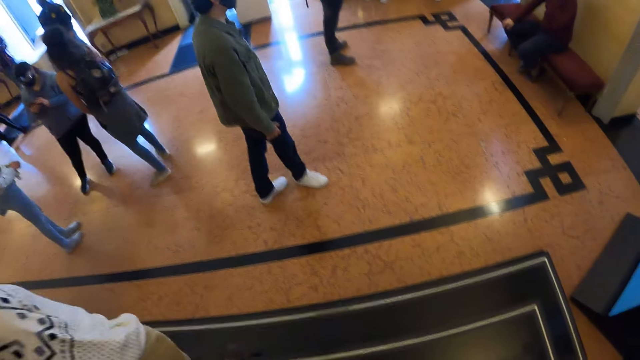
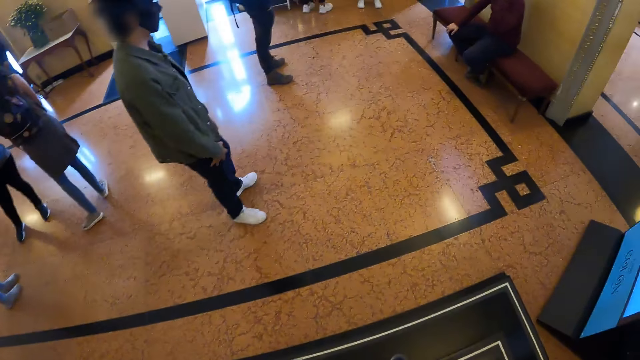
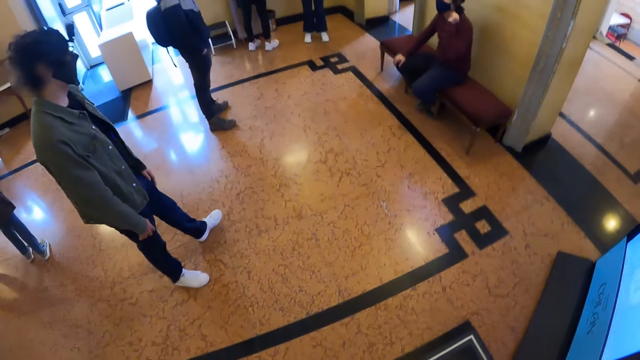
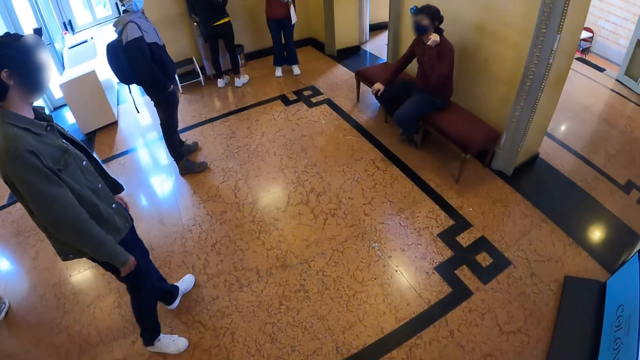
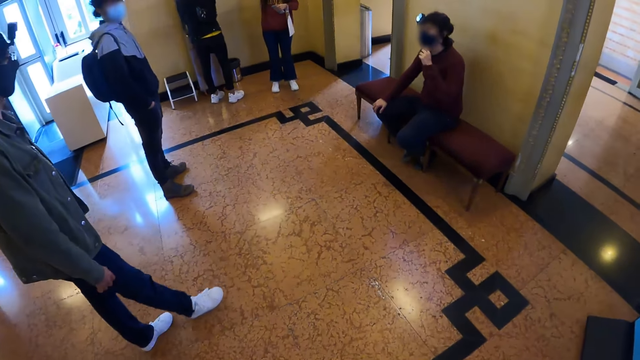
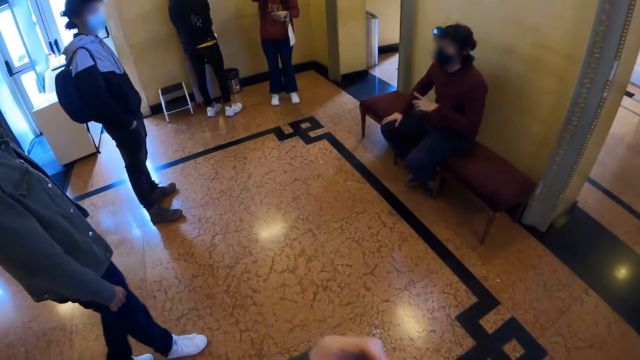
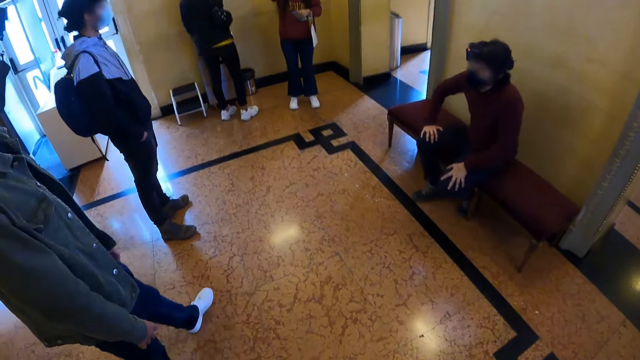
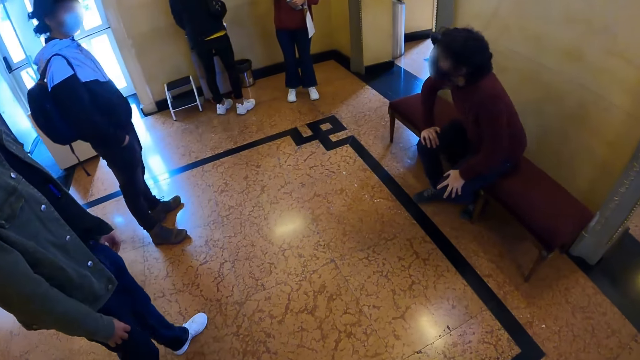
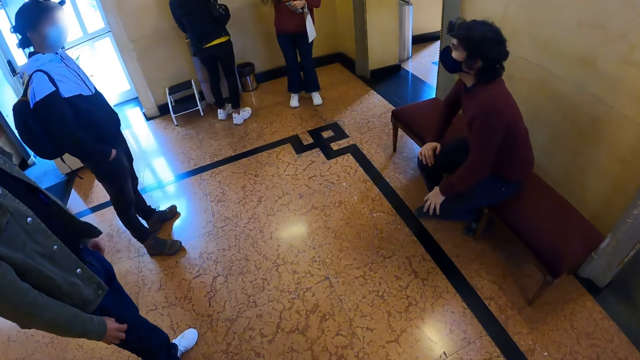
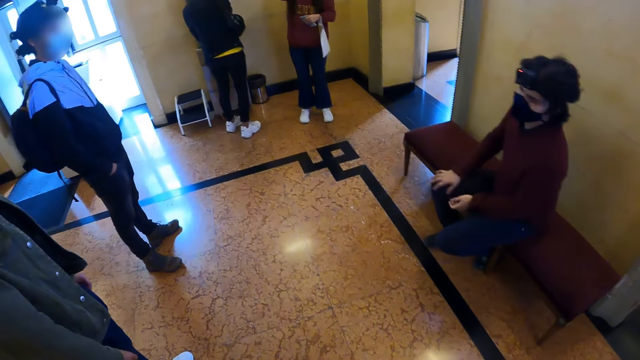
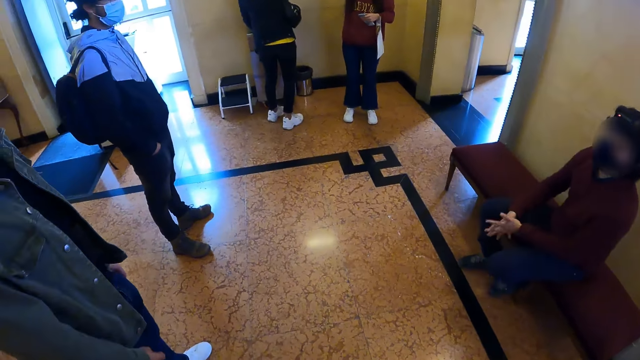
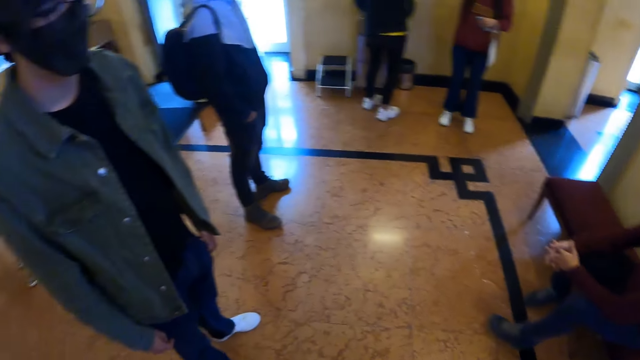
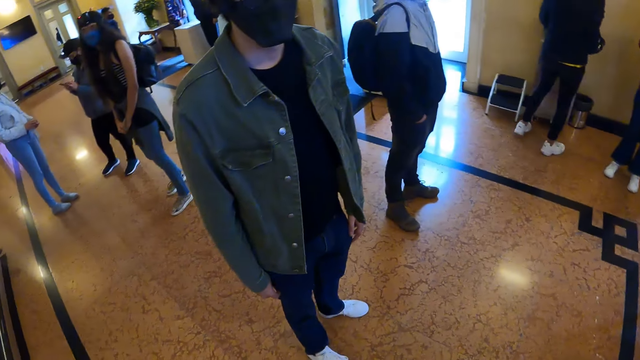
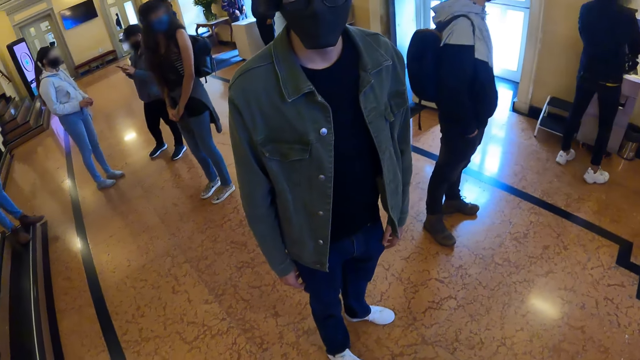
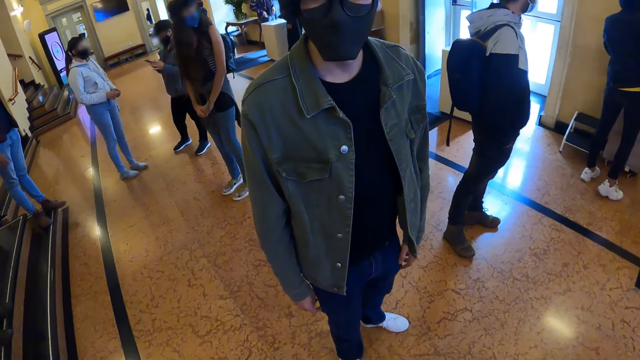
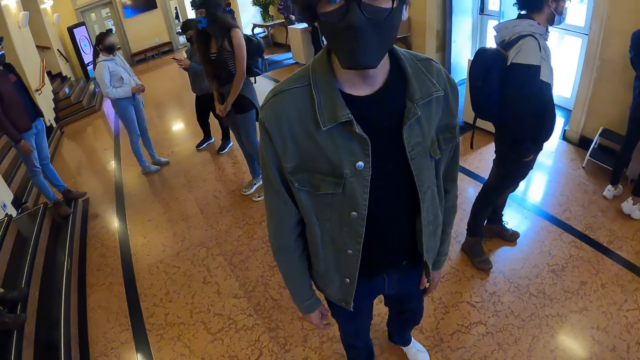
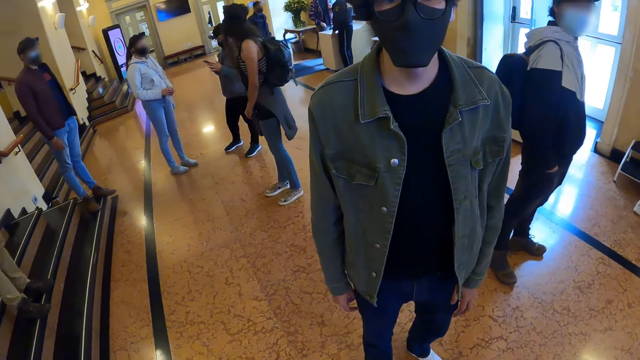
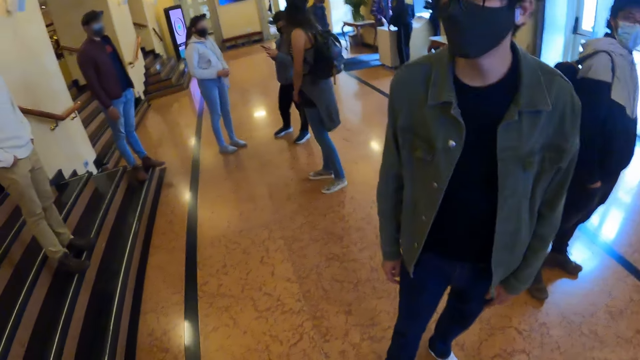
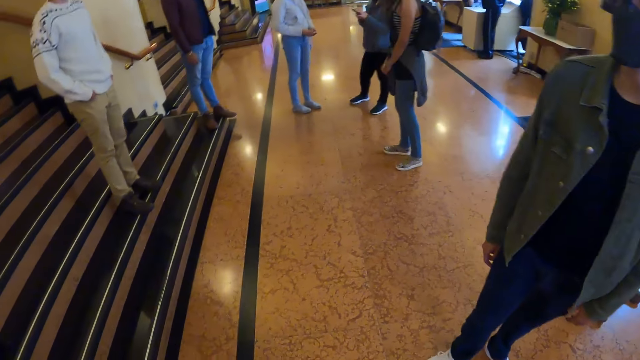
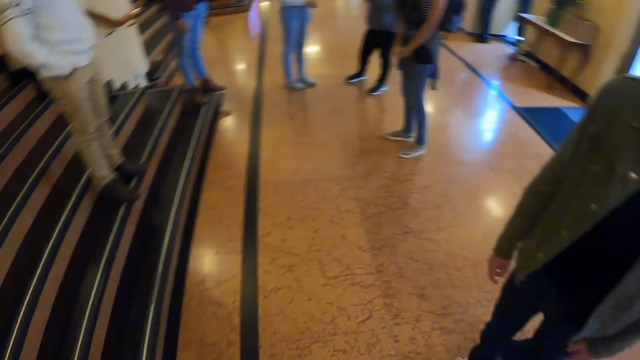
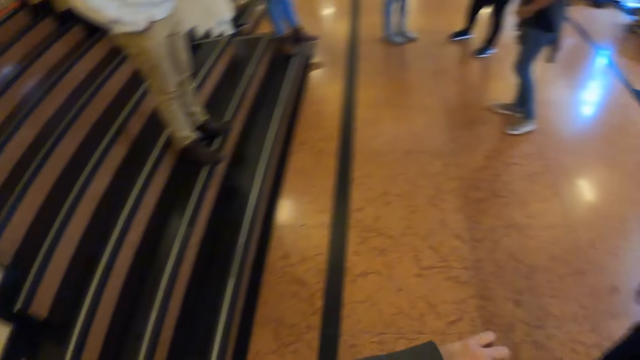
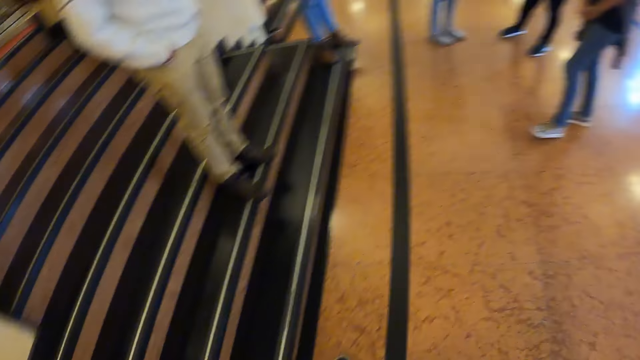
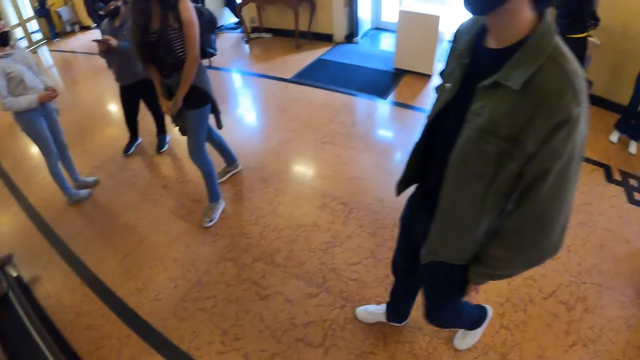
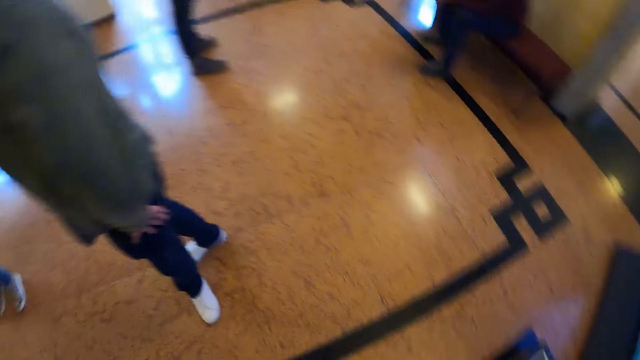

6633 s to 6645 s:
The camera wearer walks in a room. They look around. They interact with a man.

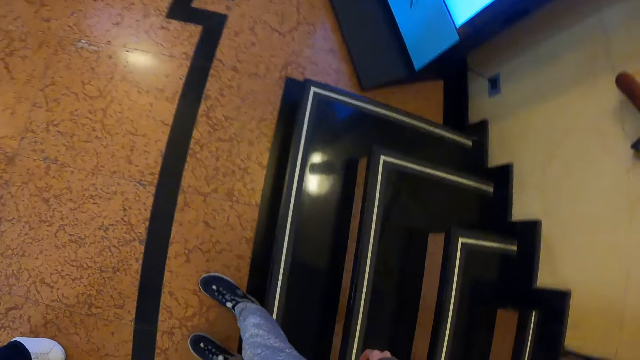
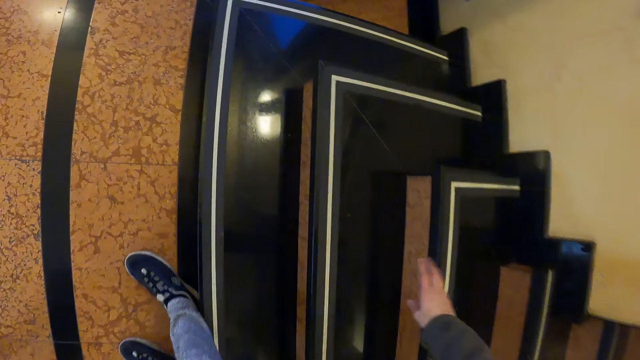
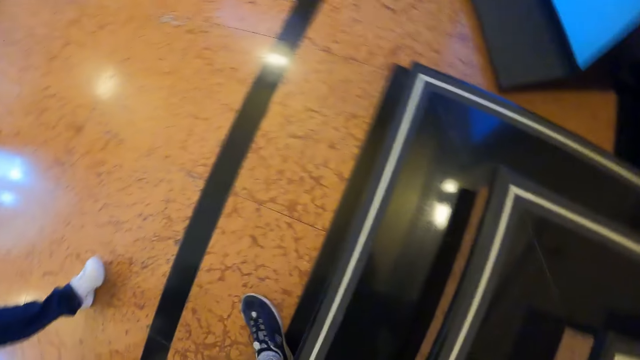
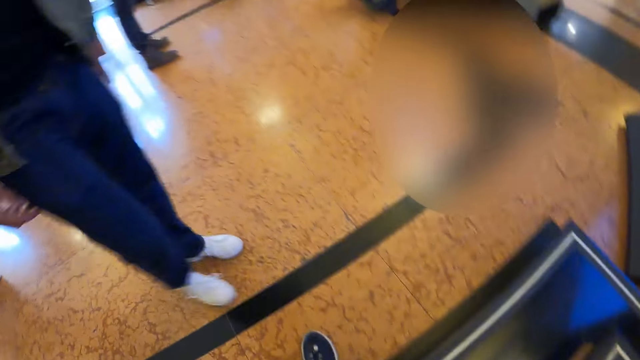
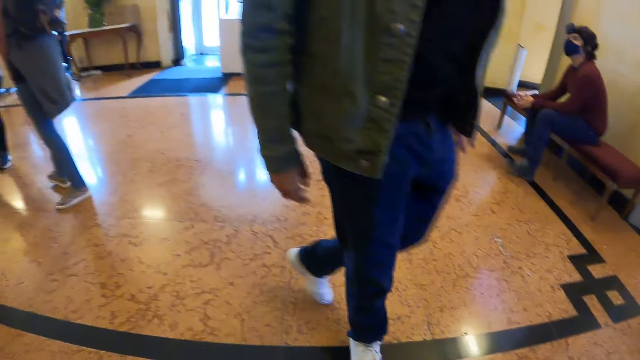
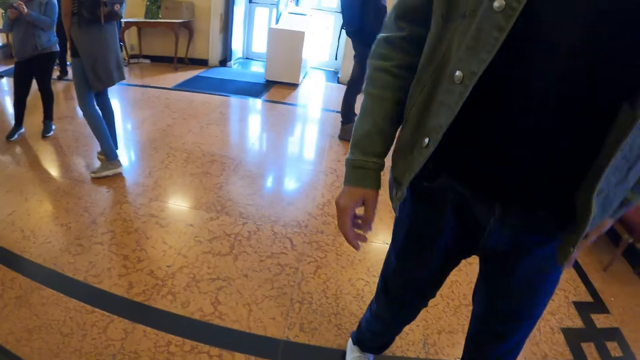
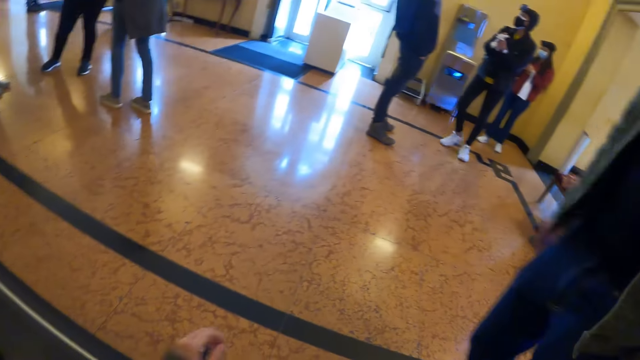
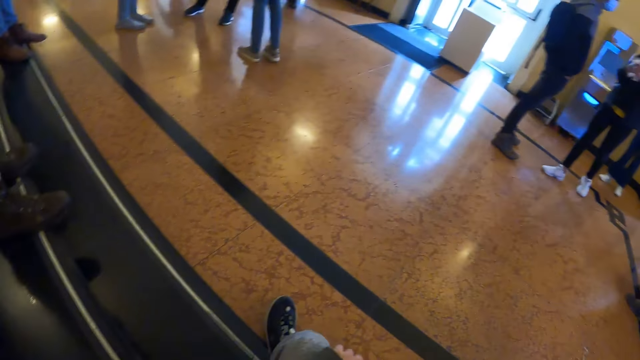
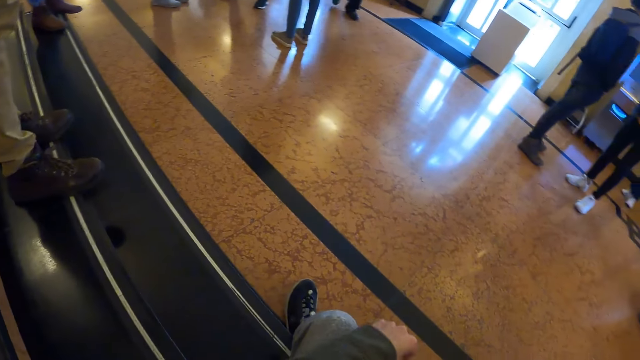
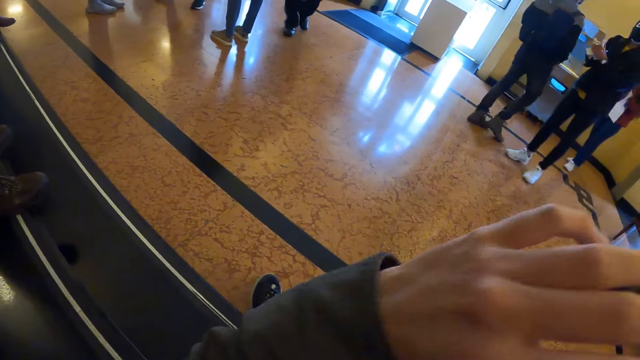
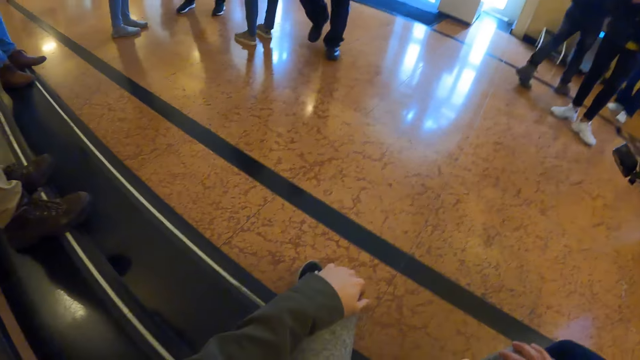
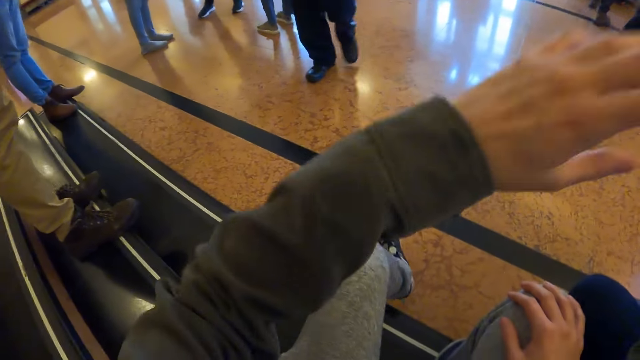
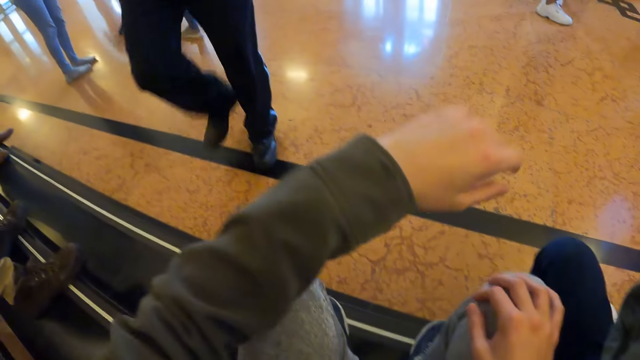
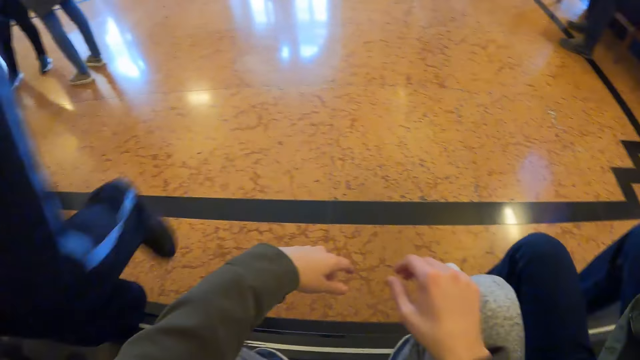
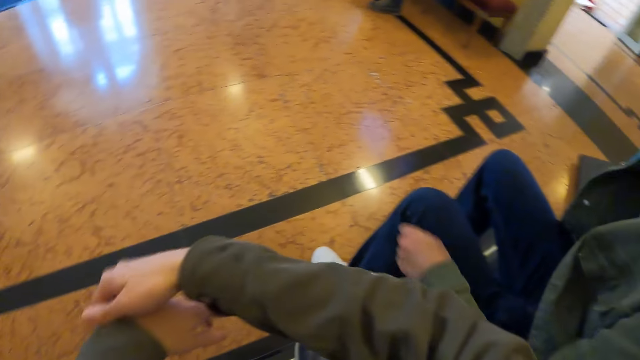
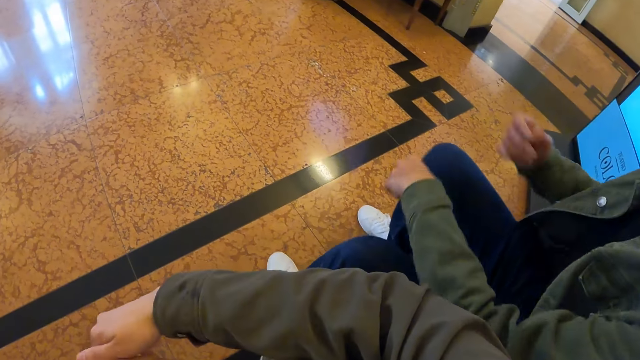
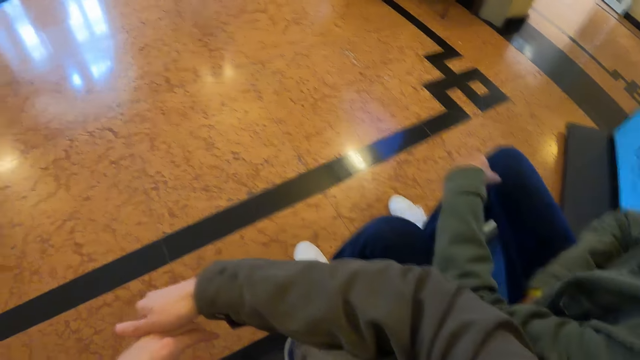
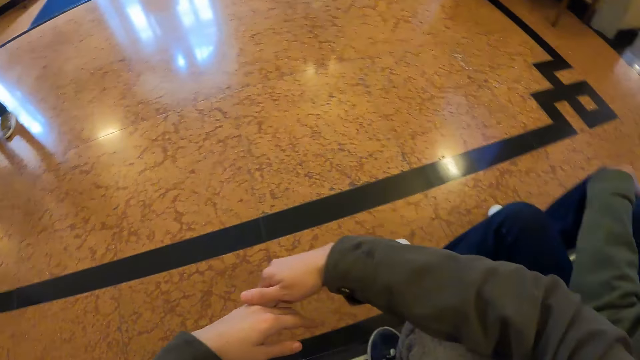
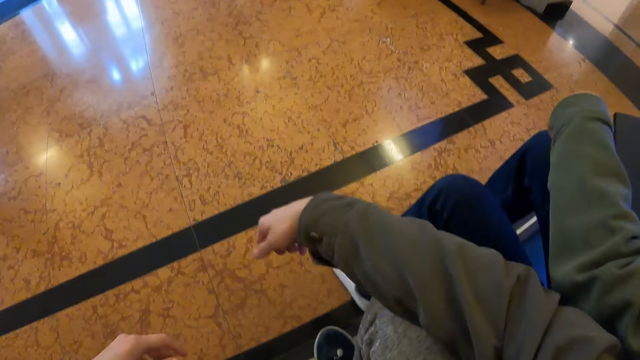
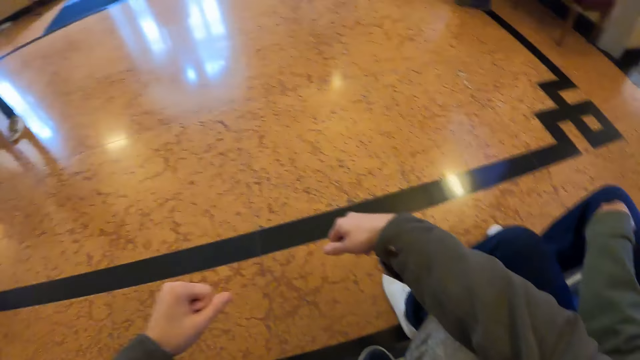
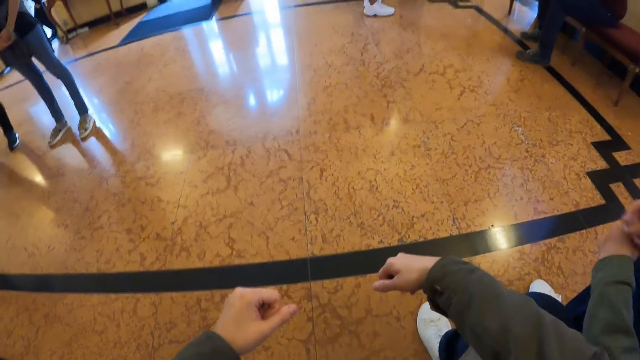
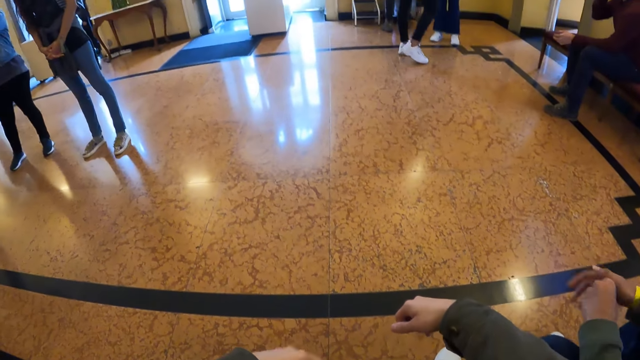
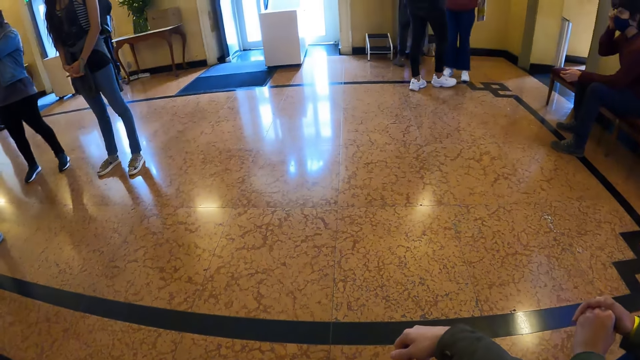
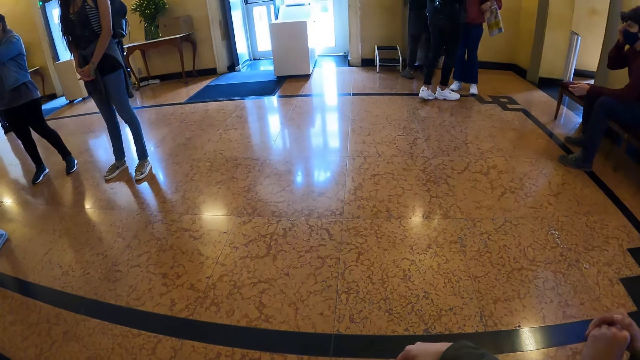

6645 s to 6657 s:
The camera wearer sits on the stairs. A man walks. The camera wearer looks around. He raises his left hand. He raises his left hand again. He looks around. The man puts hands on laps.
